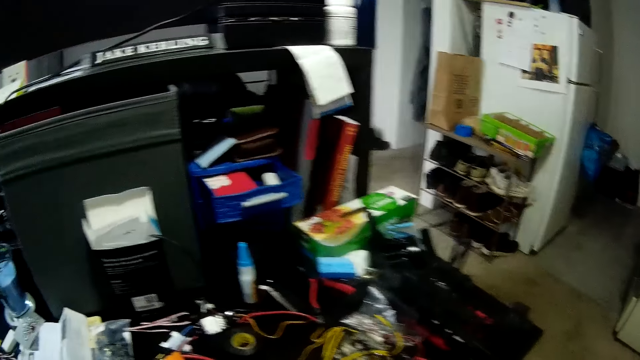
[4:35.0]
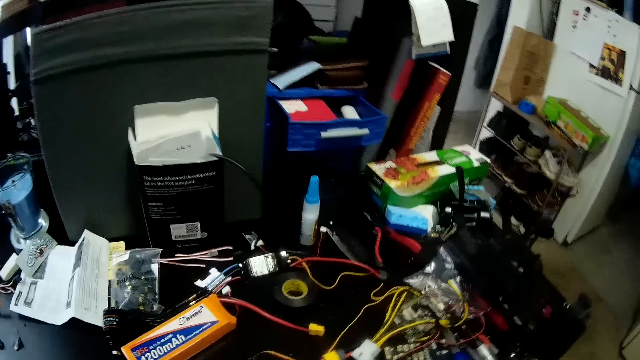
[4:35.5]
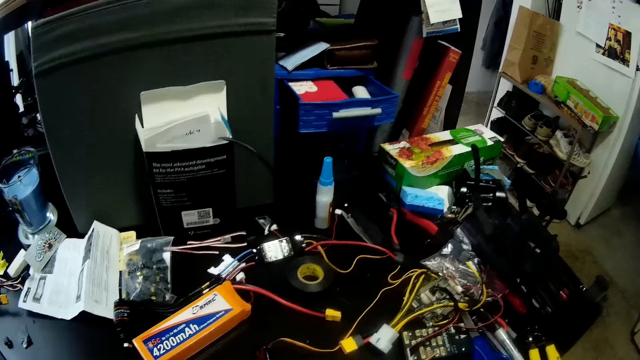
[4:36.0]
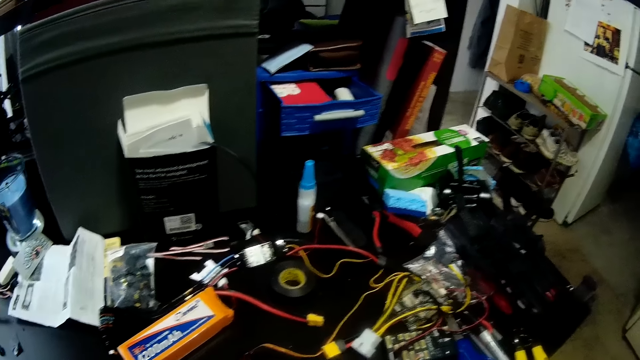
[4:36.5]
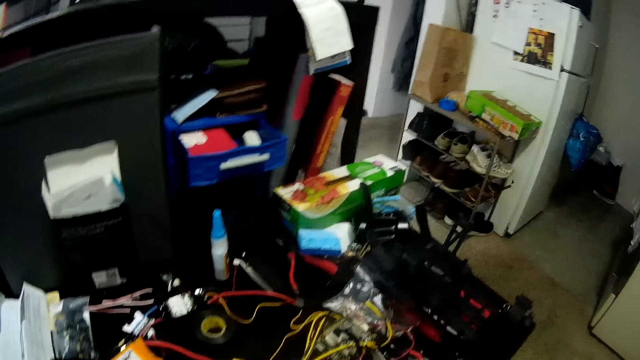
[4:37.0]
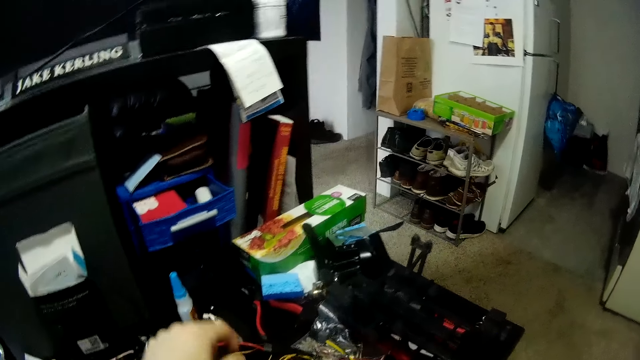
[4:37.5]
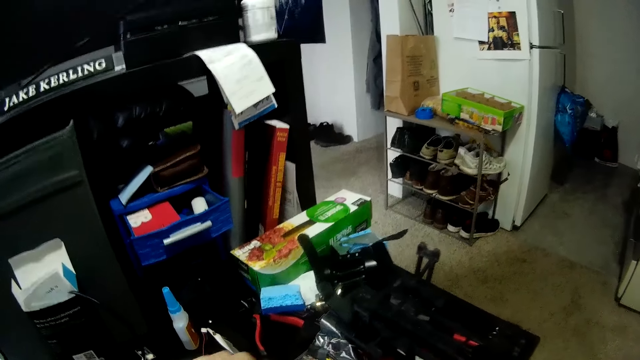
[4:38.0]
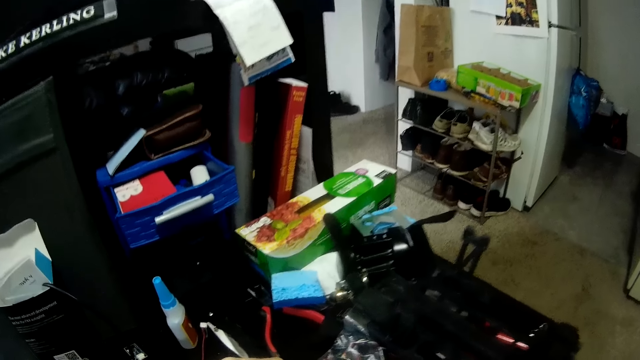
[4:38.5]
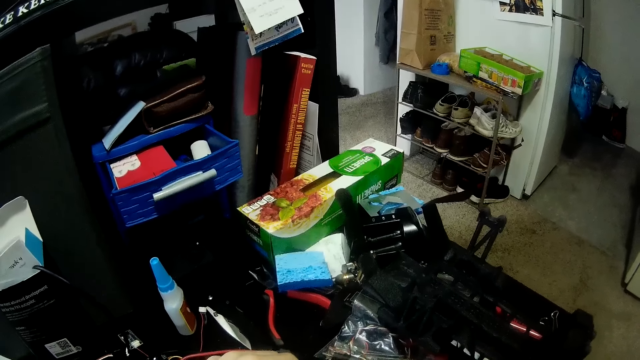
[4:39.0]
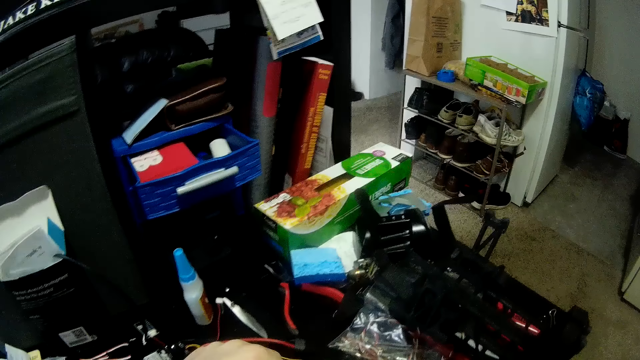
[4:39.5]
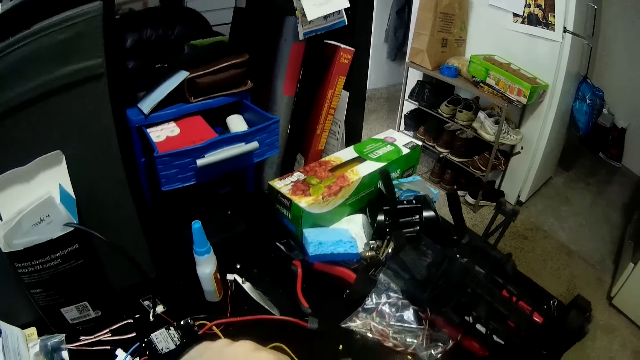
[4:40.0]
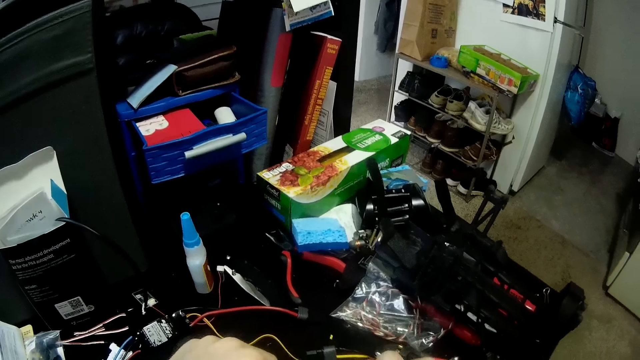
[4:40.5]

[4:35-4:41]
The camera wearer holds a cable. He adjusts wires on the table with his two hands.

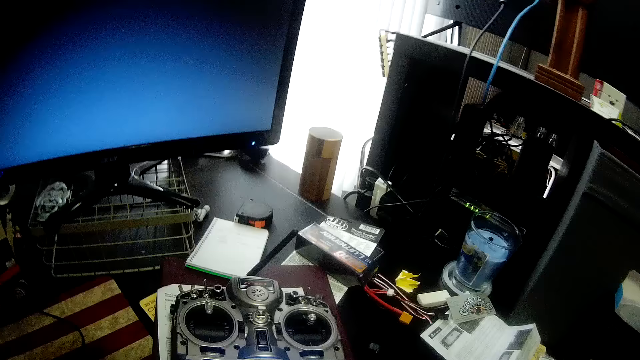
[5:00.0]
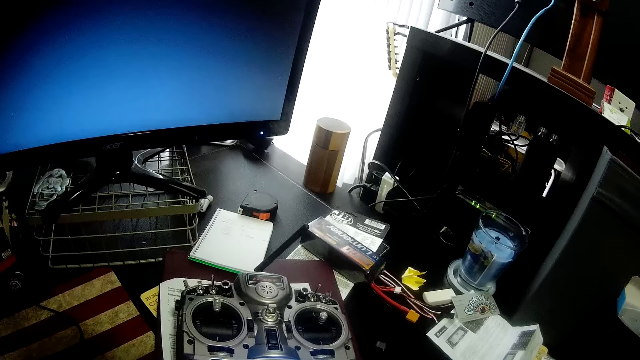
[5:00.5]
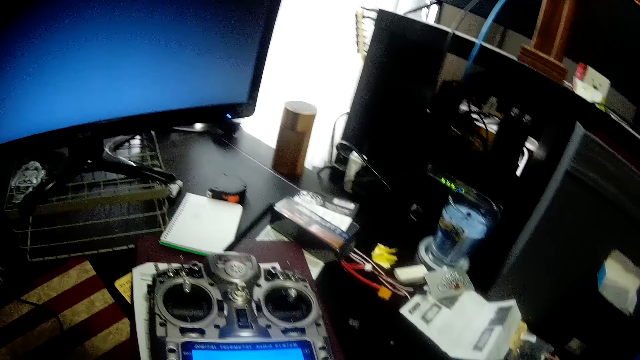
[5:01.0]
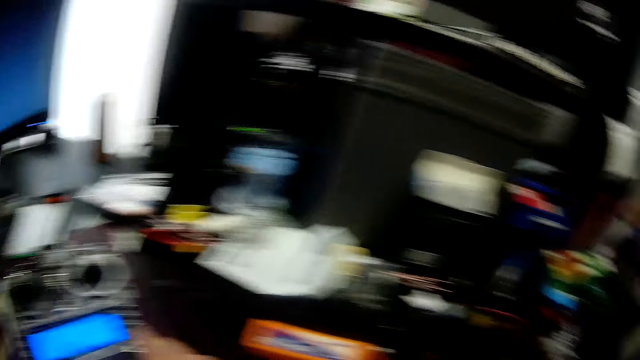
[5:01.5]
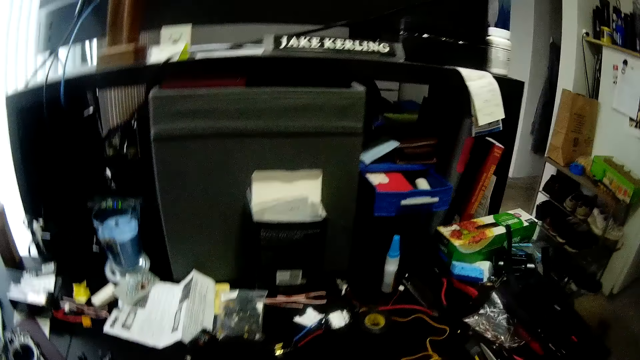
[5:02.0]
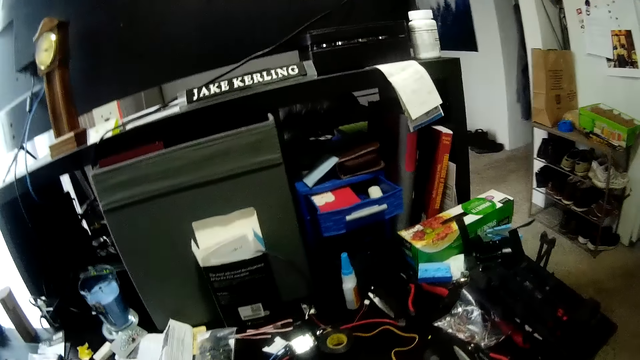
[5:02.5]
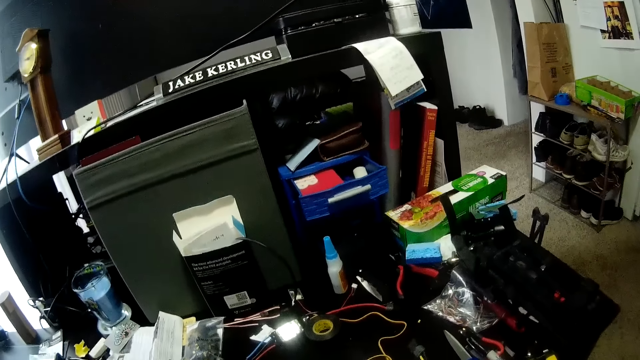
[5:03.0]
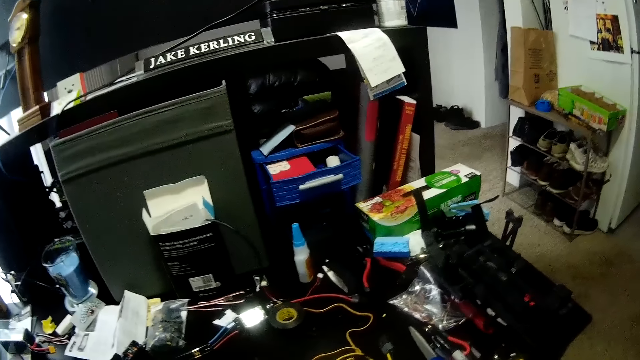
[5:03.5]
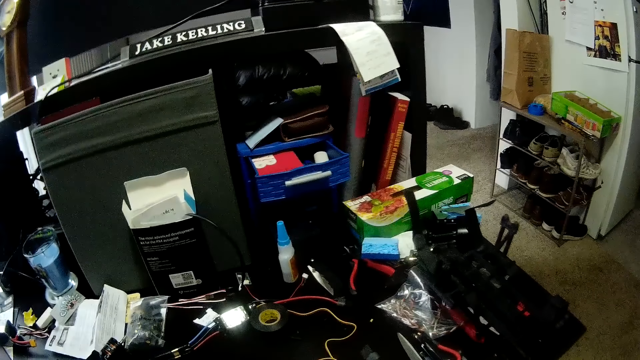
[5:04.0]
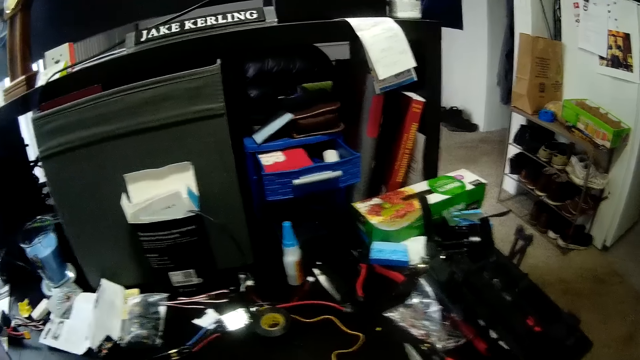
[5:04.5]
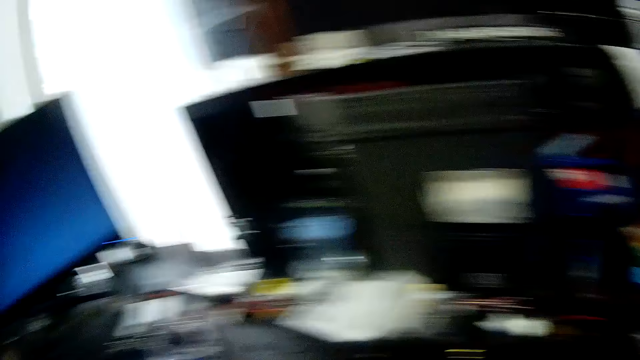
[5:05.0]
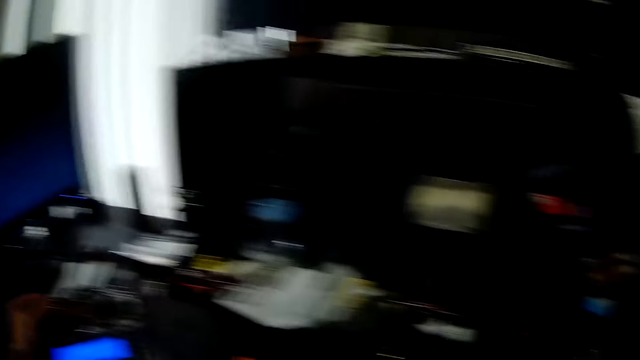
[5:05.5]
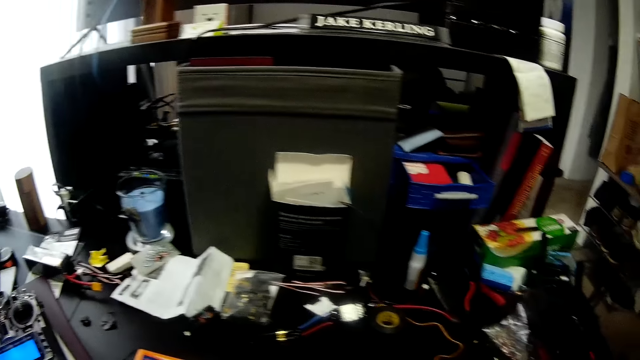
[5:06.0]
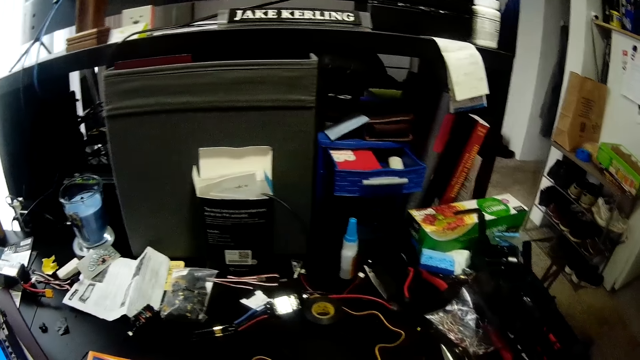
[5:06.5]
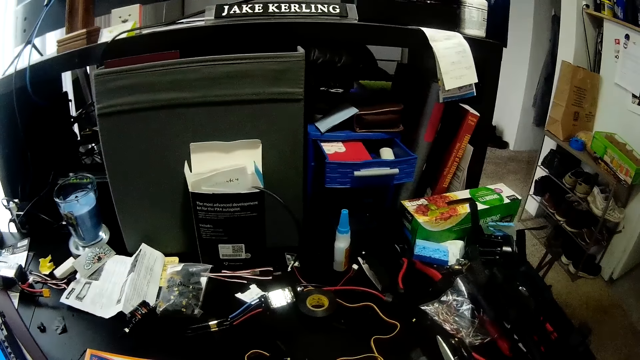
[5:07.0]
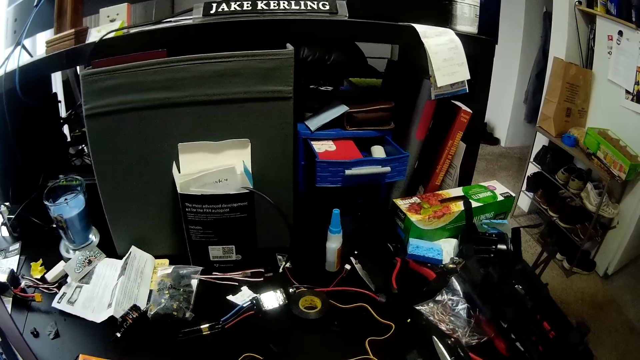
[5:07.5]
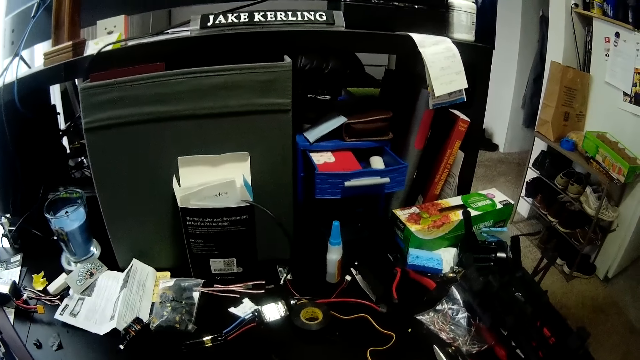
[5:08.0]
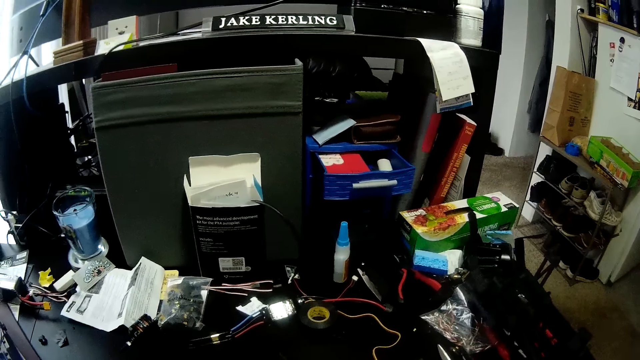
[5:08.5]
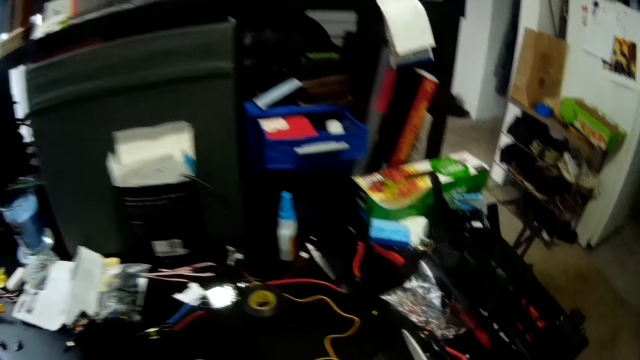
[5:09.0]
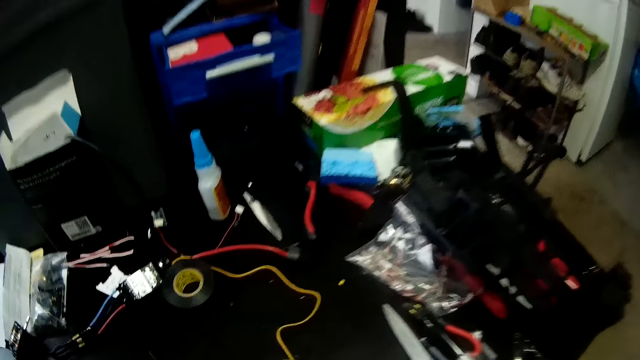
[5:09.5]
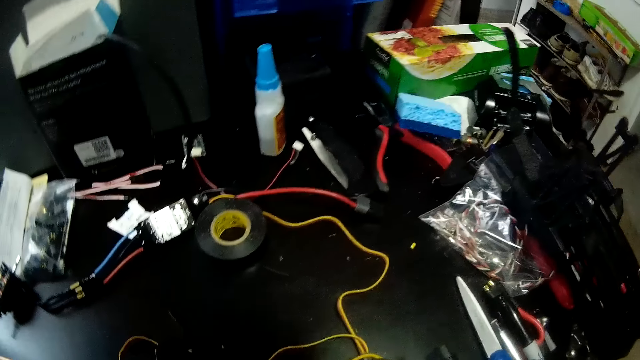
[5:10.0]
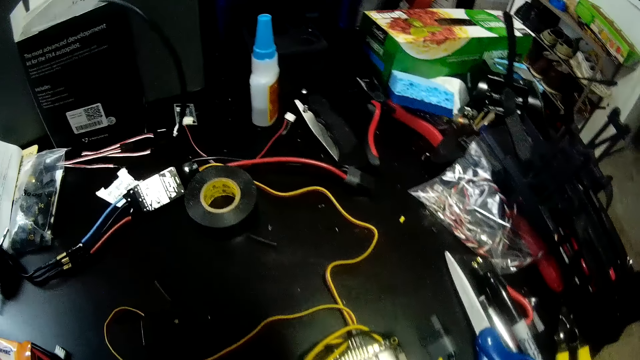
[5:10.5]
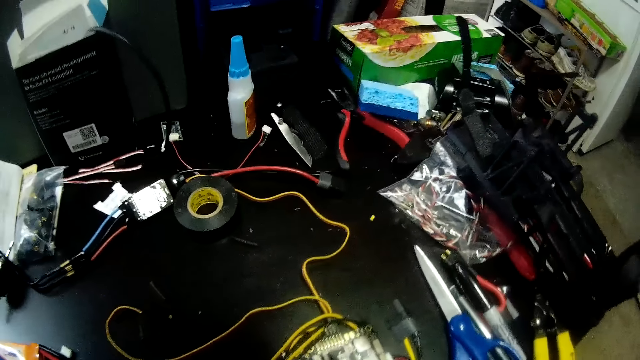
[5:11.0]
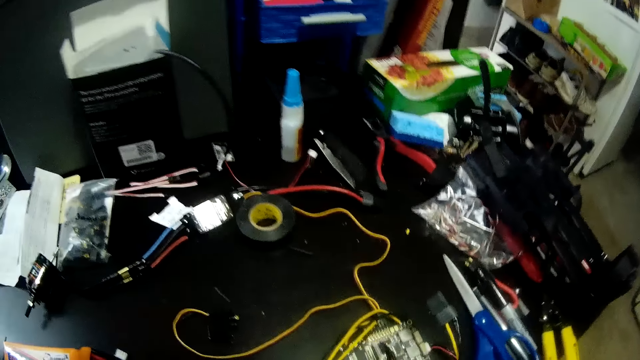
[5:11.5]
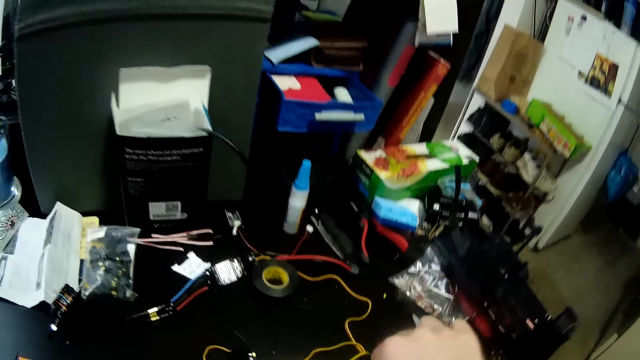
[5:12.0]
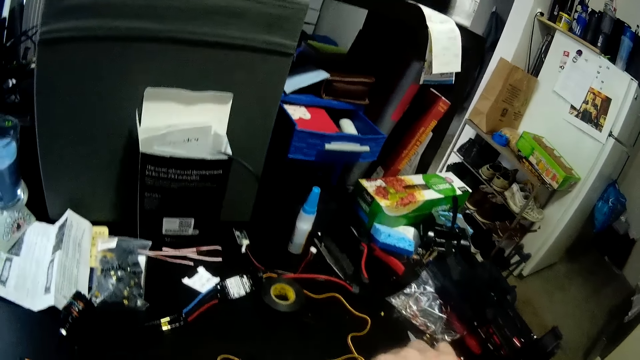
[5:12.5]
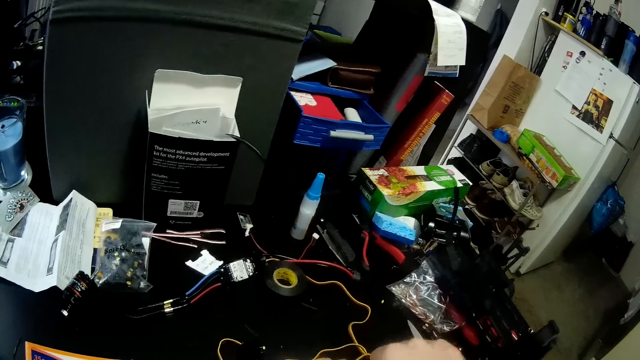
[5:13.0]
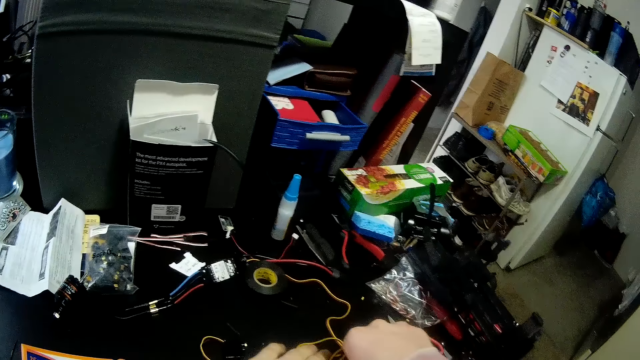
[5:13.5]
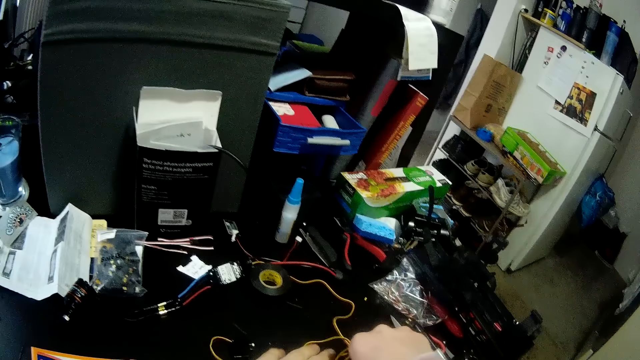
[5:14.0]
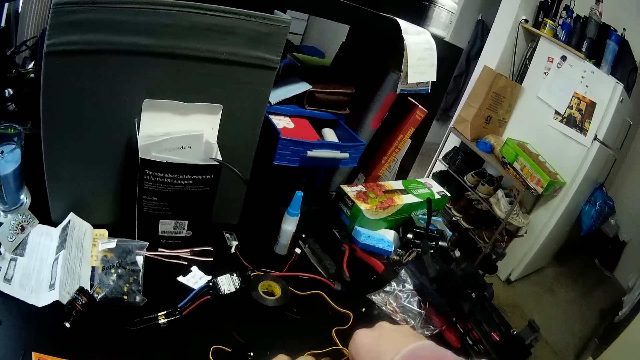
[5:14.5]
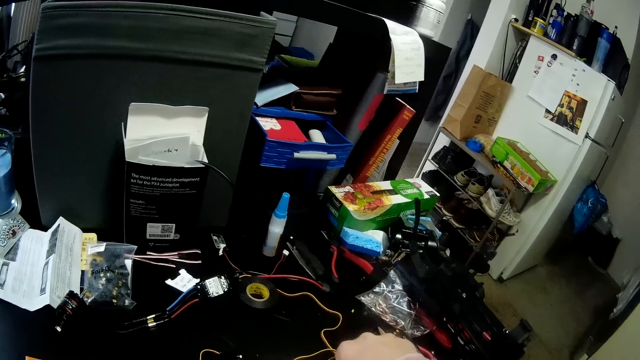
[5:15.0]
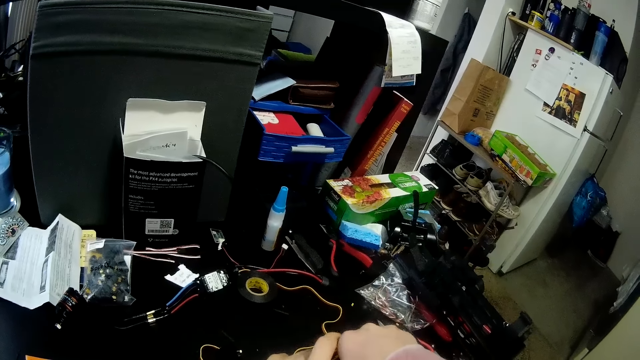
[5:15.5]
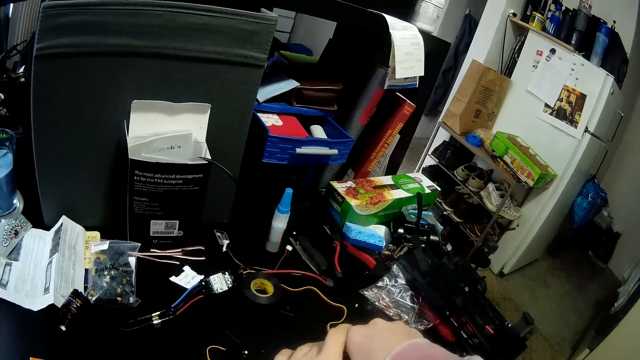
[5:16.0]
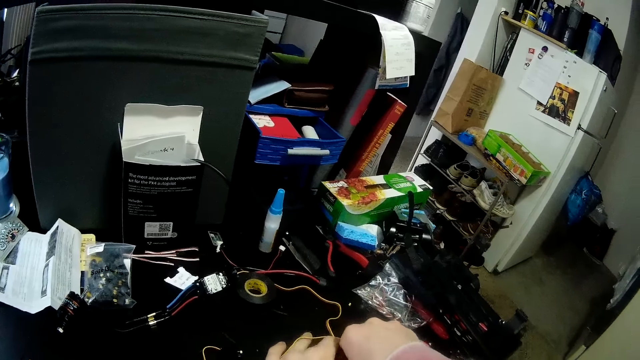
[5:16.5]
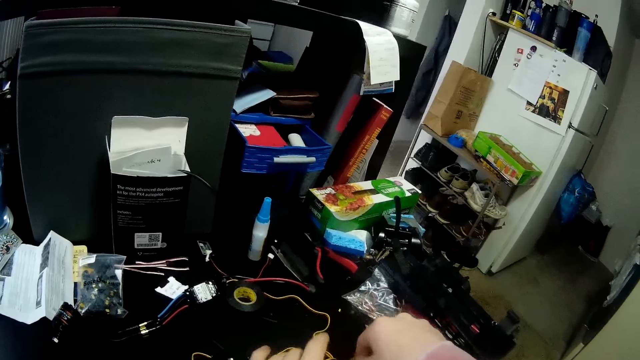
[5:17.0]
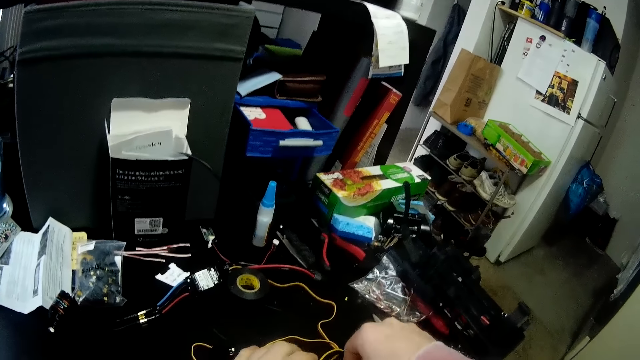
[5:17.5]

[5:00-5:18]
The camera wearer holds the telemetry radio system. They move a hand. They look at the items on the TV stand. They touch a circuit board on the table with both hands. They fix a wire on something.
